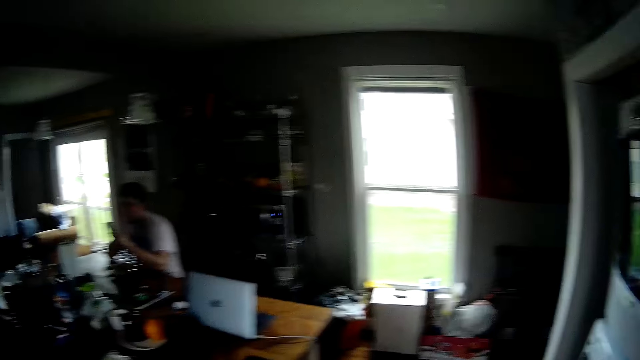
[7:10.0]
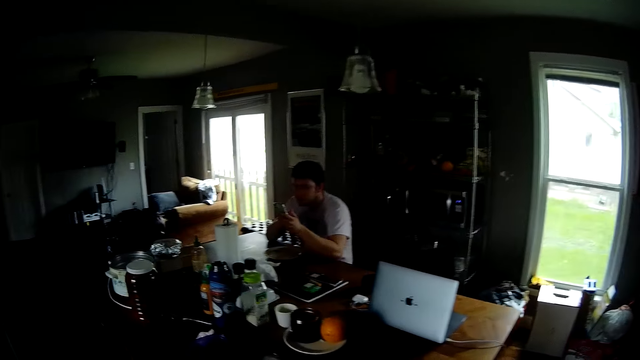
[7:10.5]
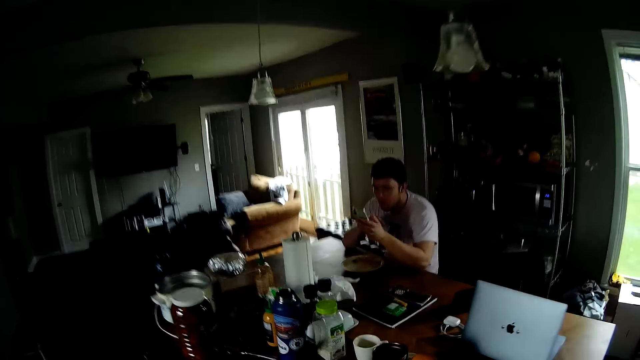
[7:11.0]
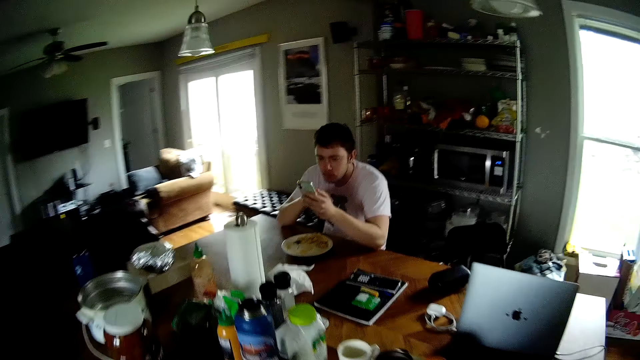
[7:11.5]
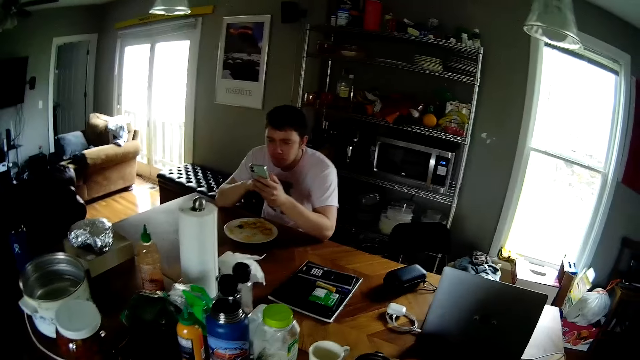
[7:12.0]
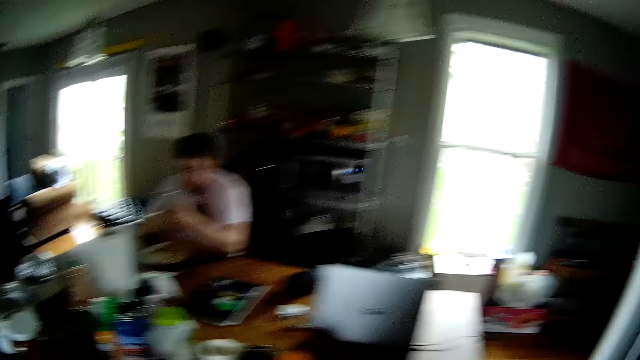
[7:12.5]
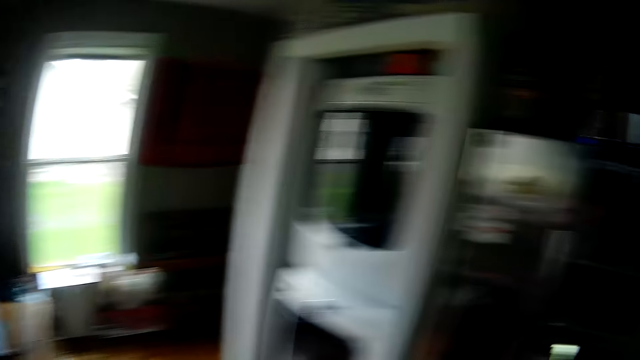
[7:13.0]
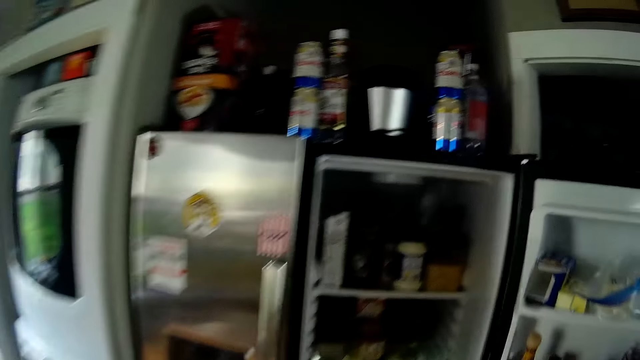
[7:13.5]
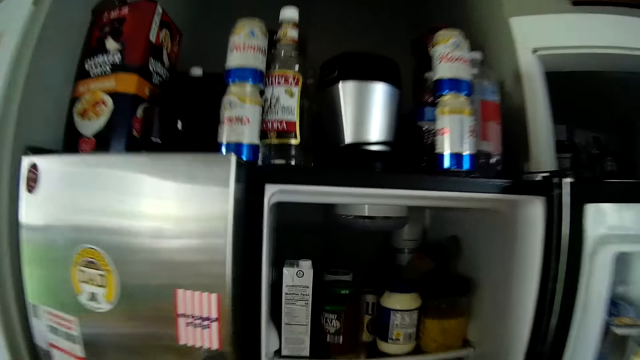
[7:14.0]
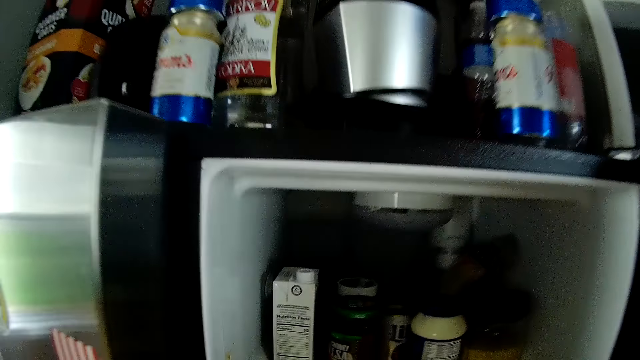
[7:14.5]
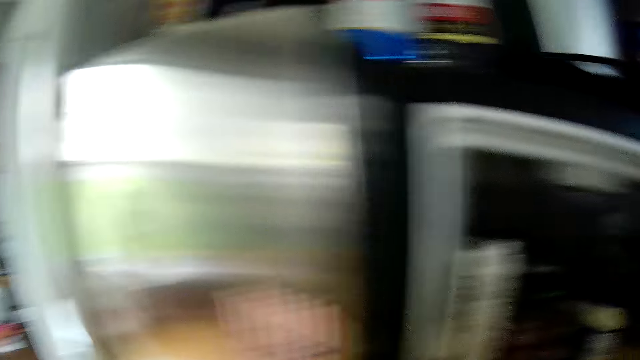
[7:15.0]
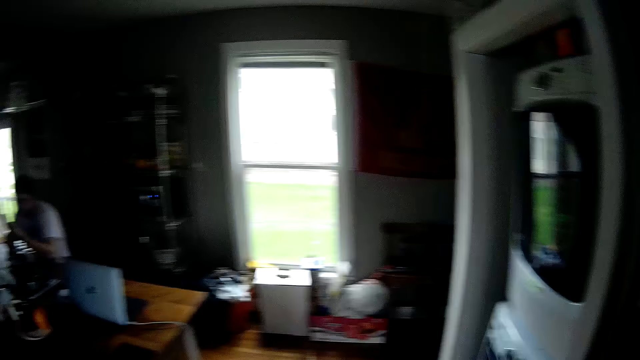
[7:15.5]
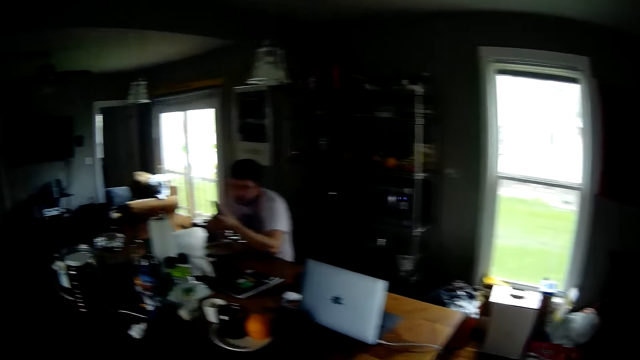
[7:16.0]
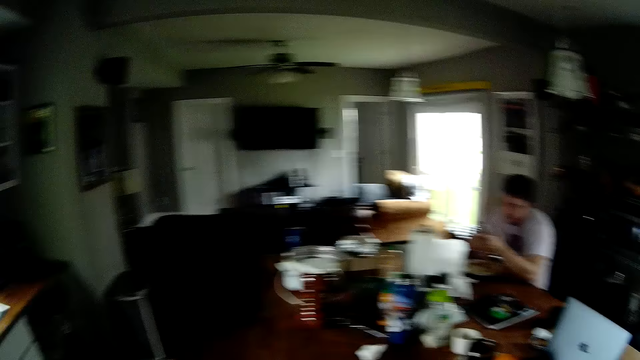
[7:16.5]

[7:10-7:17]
A man puts his right hand in the plate on the table.
